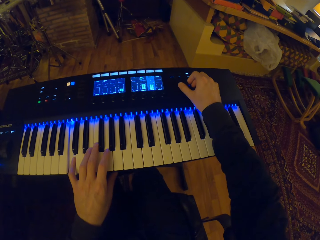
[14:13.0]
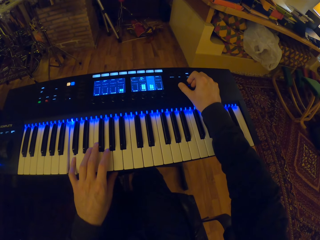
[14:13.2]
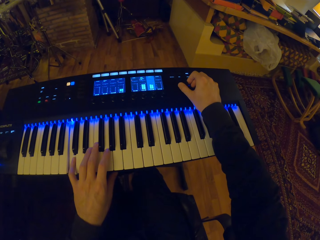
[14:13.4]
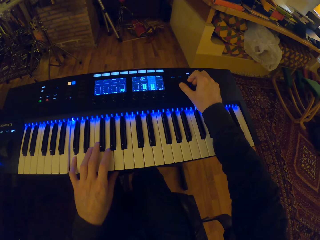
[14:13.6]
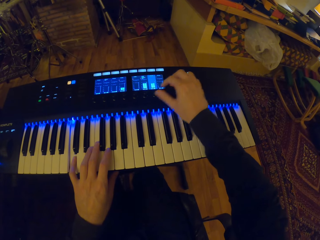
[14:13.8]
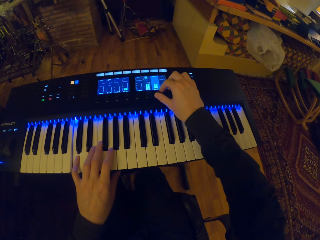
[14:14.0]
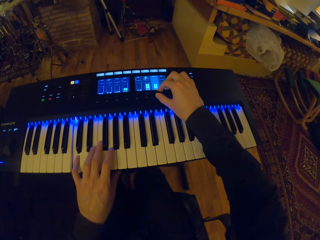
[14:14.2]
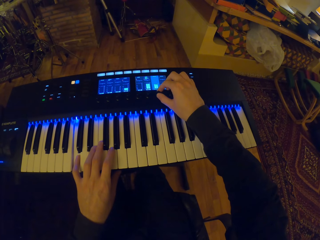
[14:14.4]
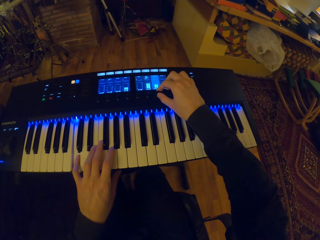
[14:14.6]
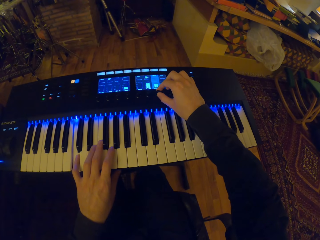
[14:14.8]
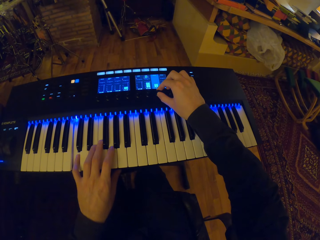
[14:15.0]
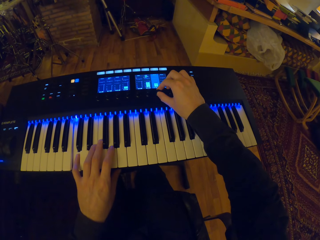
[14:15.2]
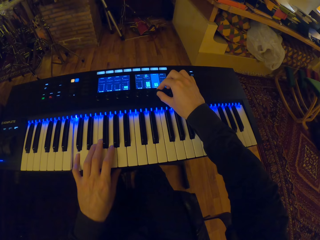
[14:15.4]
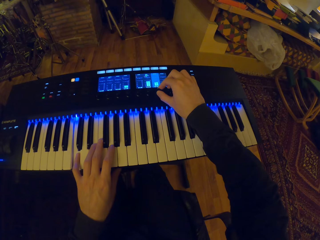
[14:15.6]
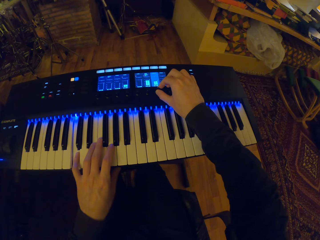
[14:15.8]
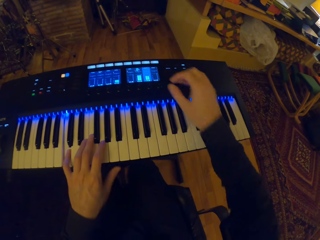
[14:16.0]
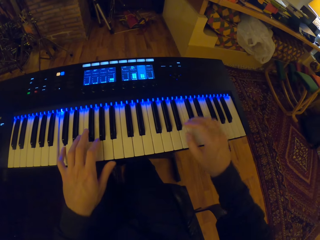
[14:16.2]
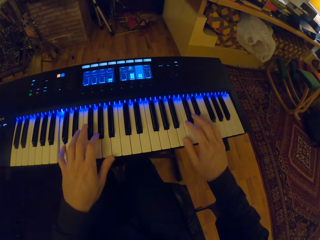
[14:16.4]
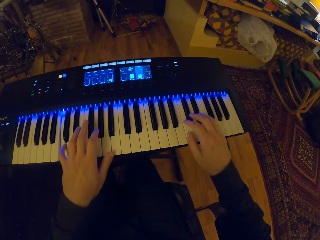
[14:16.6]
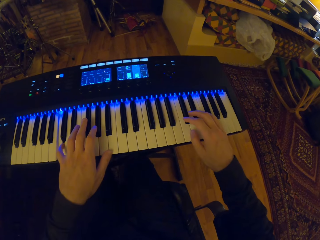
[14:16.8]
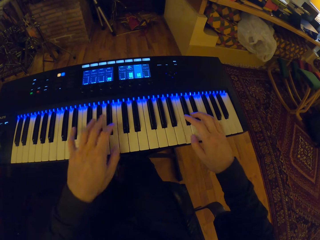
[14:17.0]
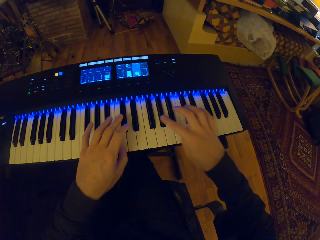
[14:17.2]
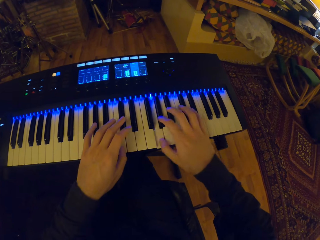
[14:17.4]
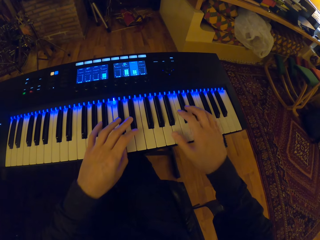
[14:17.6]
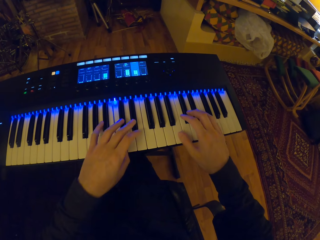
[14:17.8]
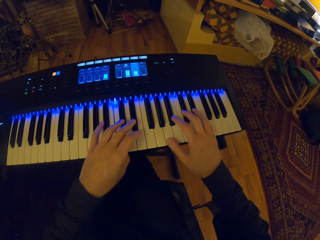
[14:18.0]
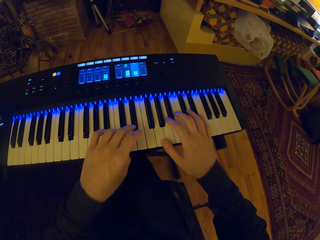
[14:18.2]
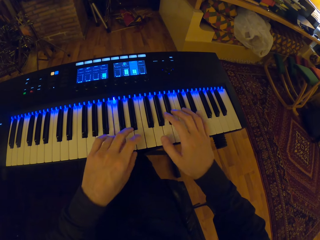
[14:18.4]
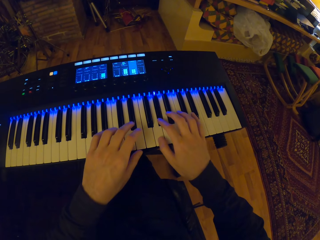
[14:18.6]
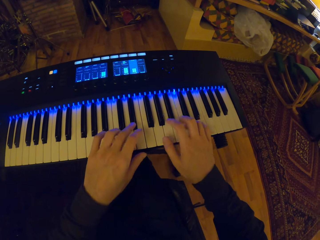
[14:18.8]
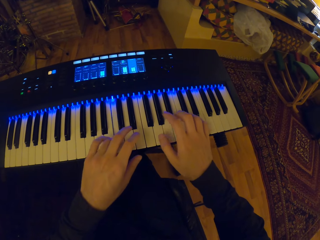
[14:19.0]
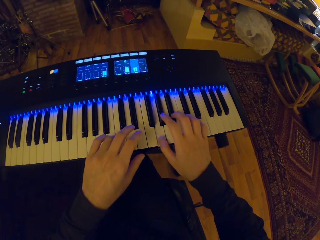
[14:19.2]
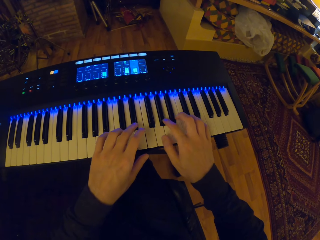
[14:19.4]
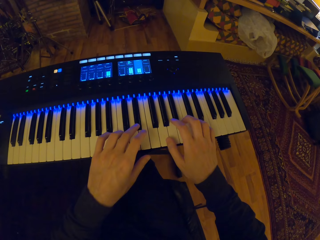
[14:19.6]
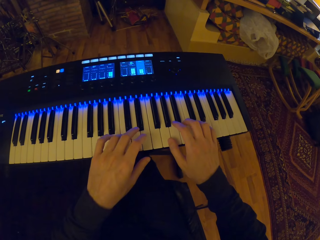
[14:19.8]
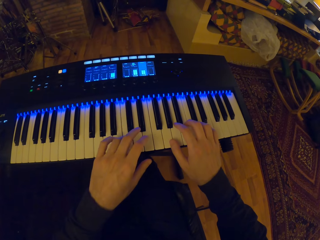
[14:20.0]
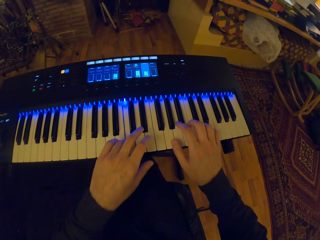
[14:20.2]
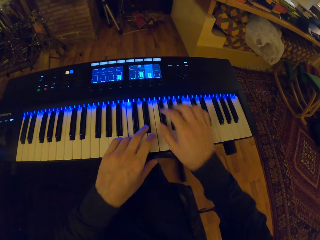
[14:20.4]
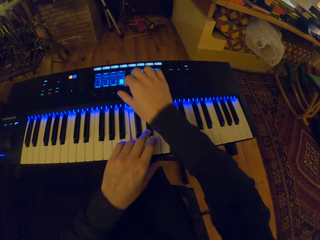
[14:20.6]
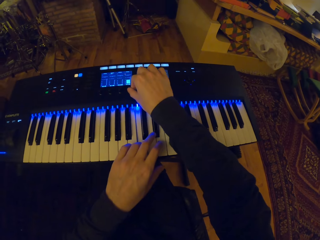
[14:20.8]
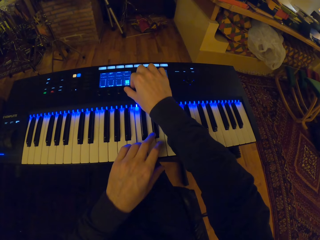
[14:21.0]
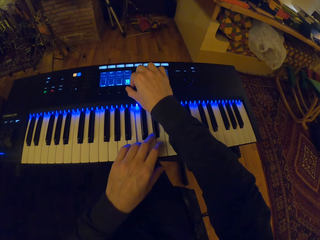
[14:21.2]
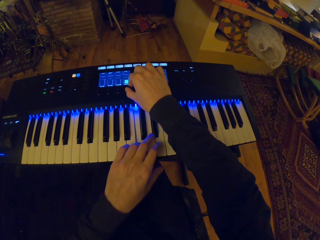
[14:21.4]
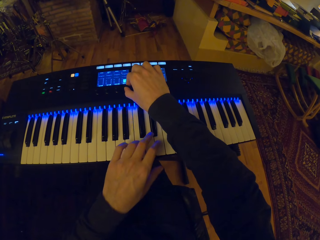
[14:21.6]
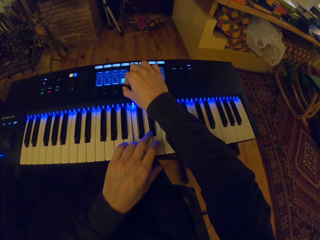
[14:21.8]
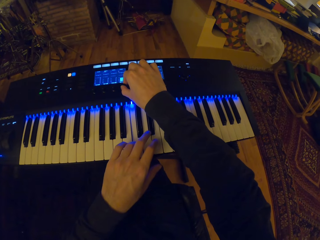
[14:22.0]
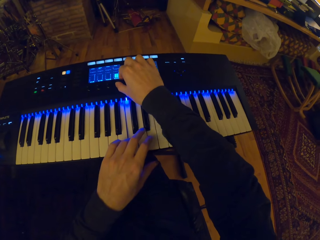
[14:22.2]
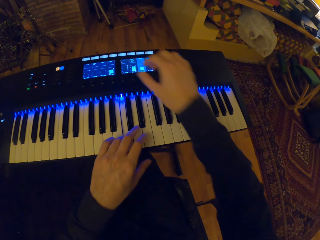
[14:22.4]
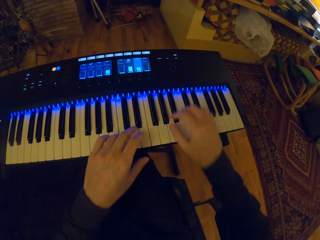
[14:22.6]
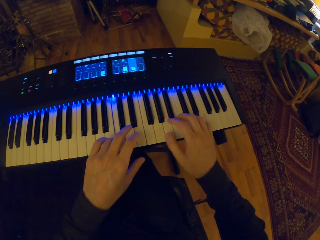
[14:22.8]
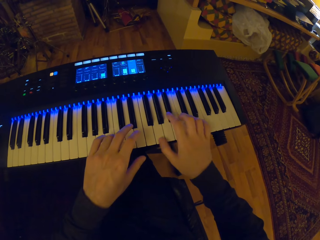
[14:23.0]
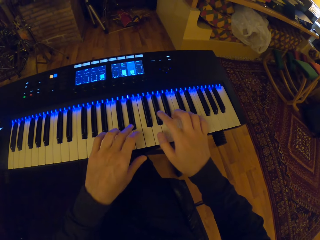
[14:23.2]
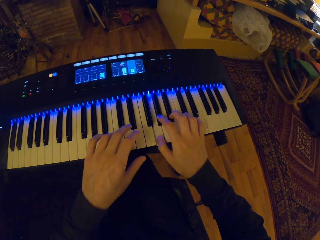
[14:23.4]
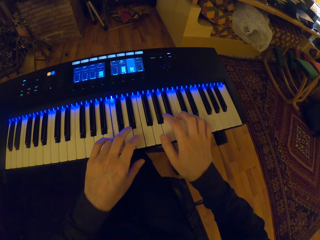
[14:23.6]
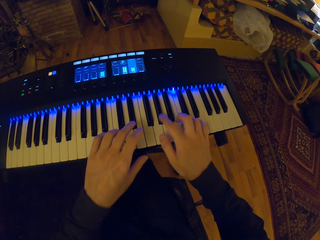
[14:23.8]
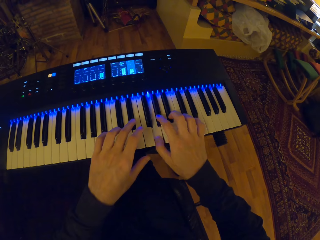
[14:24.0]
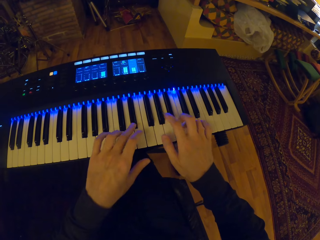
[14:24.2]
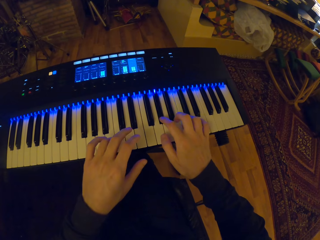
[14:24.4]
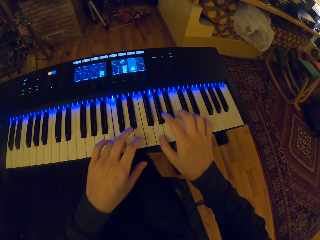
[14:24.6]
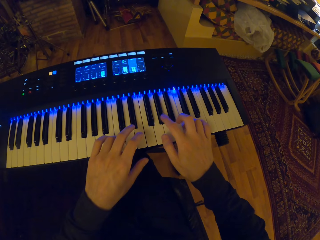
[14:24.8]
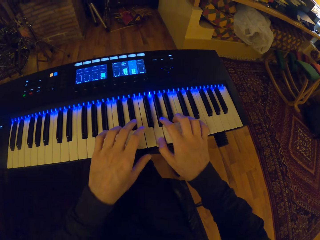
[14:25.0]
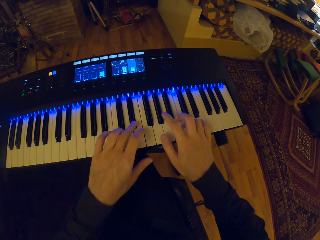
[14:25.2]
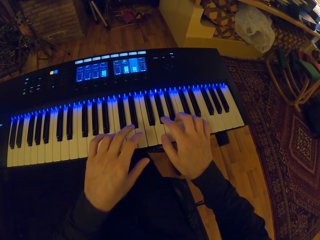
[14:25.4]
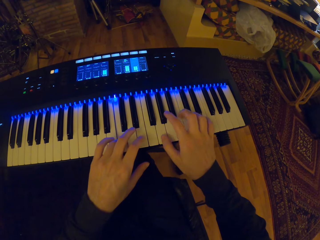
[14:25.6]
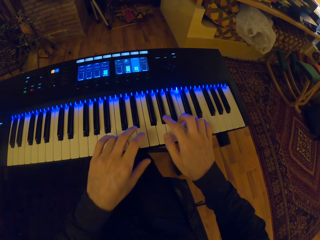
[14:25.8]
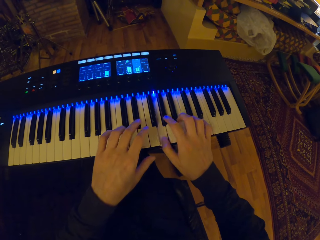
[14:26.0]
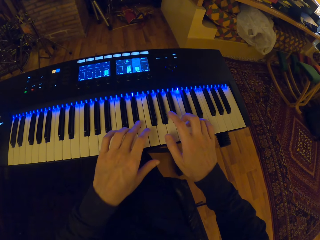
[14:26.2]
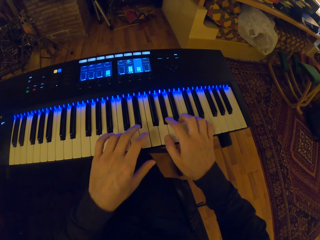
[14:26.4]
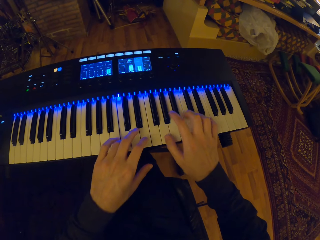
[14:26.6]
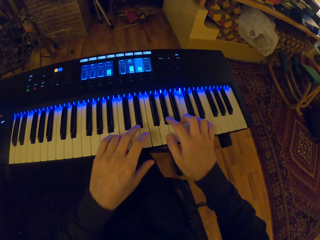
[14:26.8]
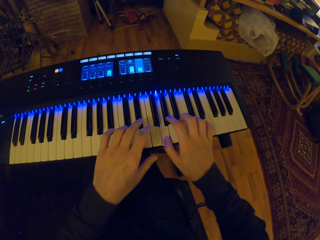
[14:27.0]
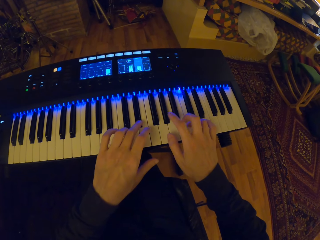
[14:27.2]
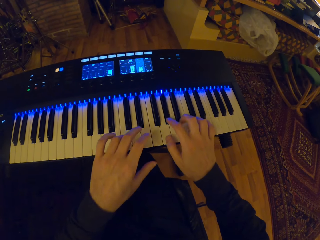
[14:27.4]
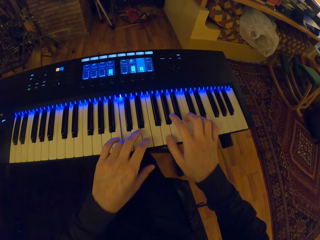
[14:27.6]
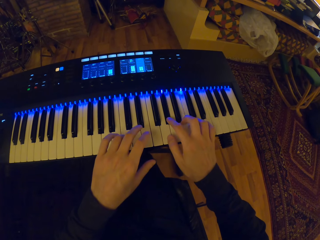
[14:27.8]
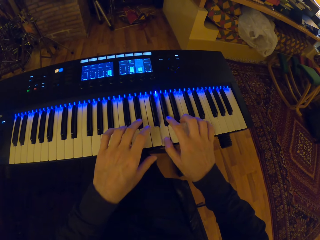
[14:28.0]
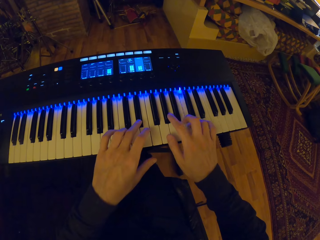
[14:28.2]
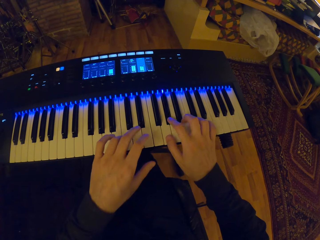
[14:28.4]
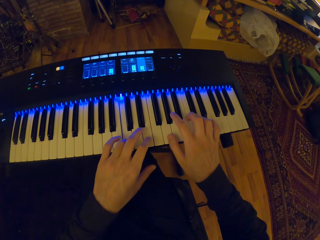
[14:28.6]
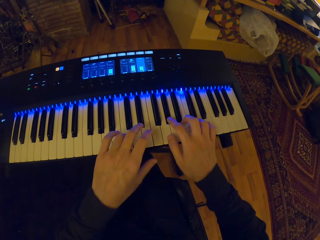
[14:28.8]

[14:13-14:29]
The camera wearer rotates a knob on the keyboard with his right hand. He plays the keyboard with both hands. He presses a button on the keyboard with his right hand. He plays the keyboard with his left hand. He plays the keyboard with both hands.

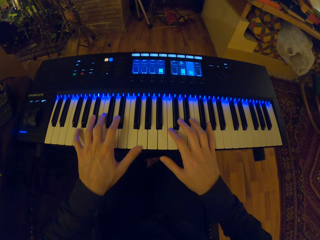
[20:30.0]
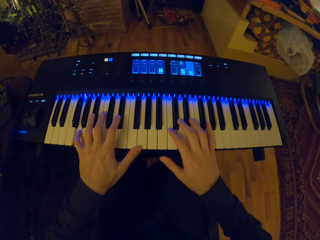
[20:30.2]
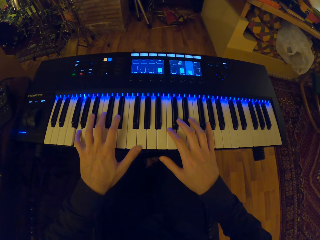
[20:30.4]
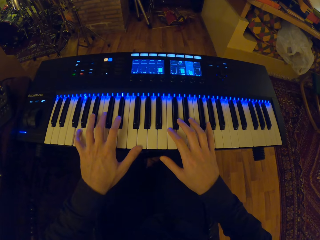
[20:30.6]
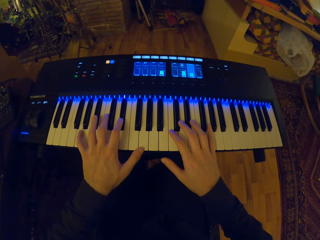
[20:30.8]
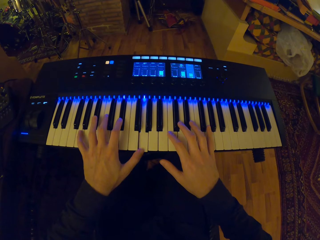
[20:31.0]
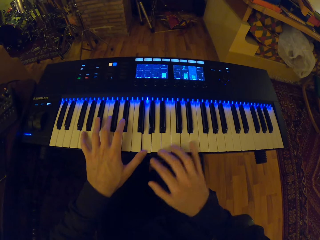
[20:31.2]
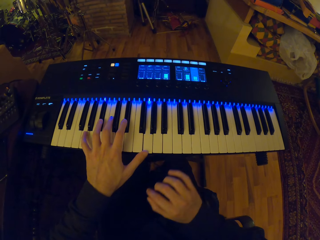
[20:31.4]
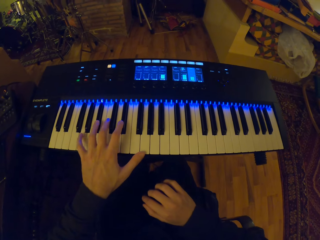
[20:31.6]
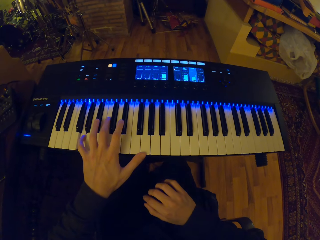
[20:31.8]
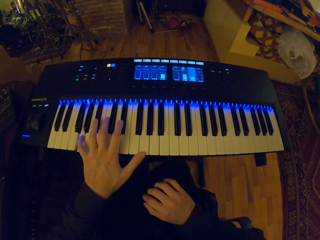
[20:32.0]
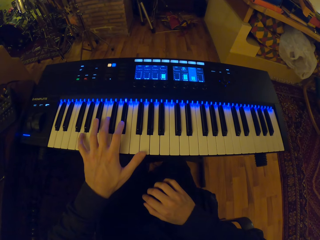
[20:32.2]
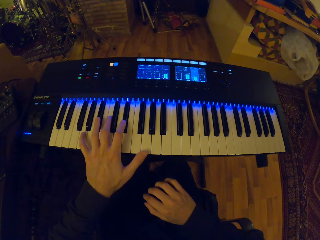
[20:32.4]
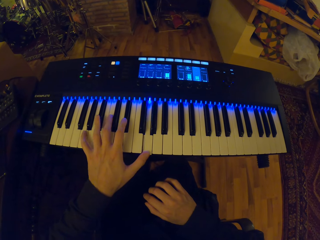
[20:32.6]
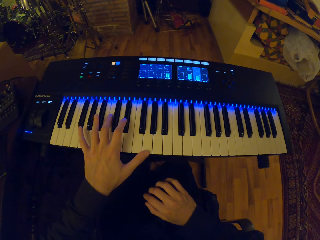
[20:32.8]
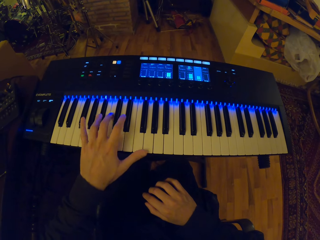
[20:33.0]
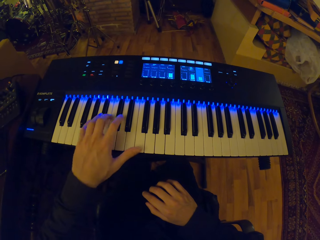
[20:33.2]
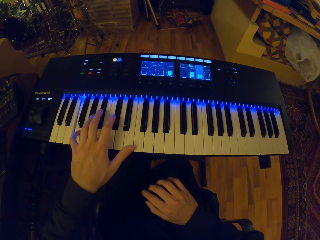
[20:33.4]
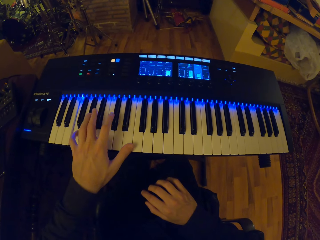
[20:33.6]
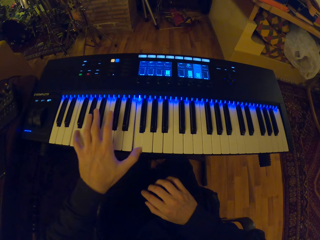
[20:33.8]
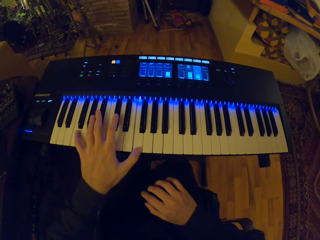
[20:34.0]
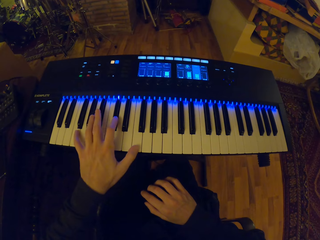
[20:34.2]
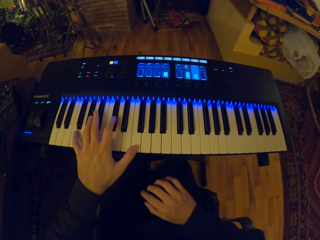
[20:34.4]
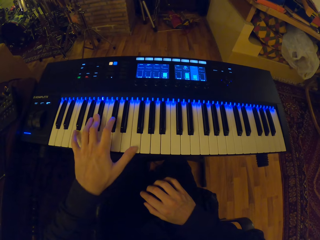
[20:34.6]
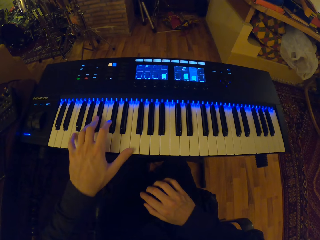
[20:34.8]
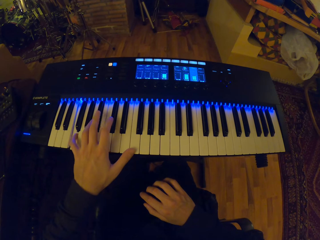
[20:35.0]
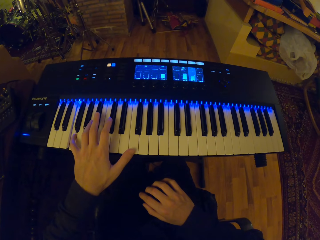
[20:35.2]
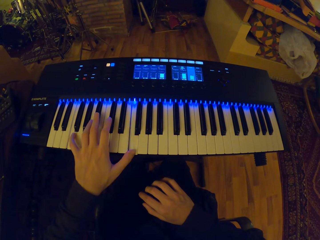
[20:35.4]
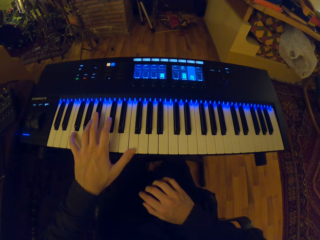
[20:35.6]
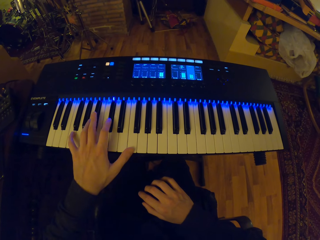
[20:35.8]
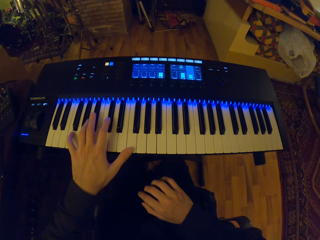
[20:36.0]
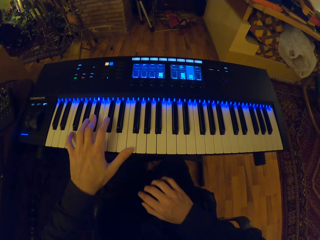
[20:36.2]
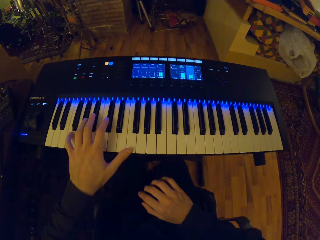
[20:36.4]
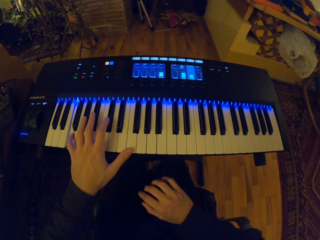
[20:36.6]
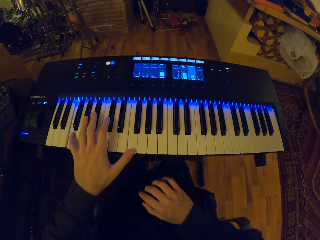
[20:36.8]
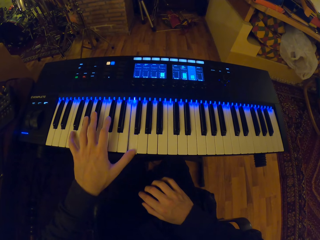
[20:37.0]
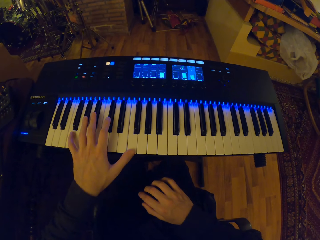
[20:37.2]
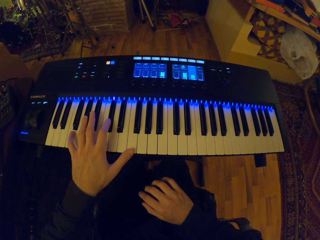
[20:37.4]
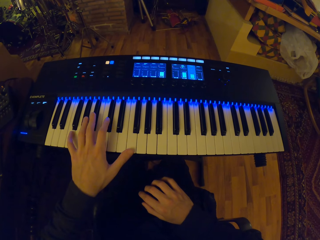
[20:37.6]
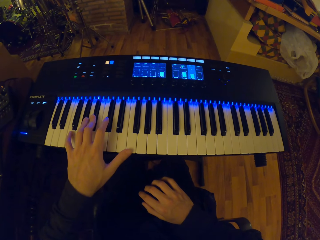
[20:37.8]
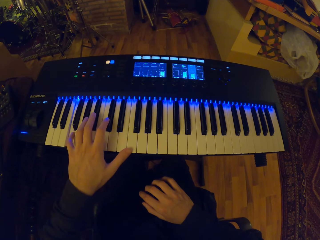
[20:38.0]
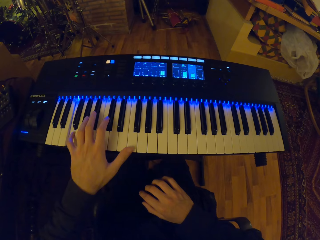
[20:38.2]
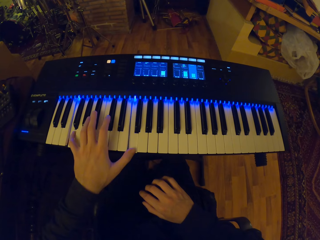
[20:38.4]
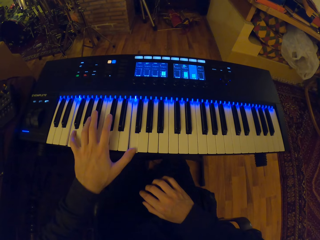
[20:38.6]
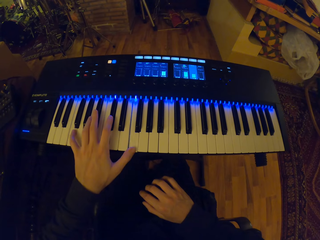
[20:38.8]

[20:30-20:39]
The camera wearer plays the piano with his left hand.
